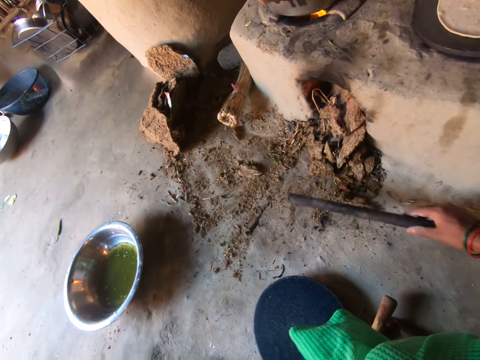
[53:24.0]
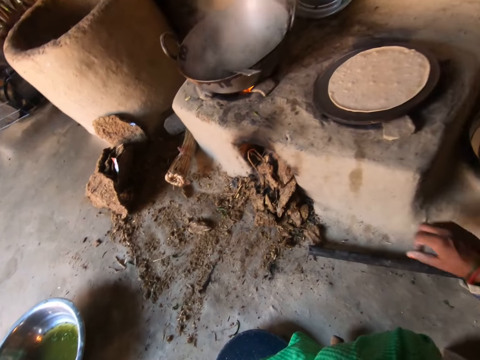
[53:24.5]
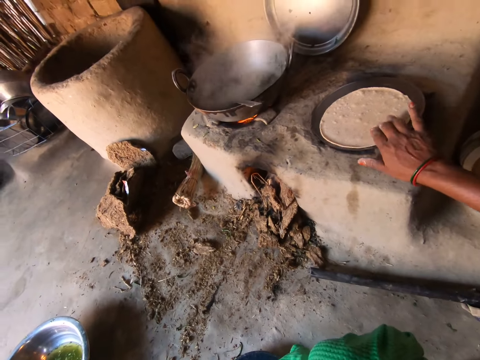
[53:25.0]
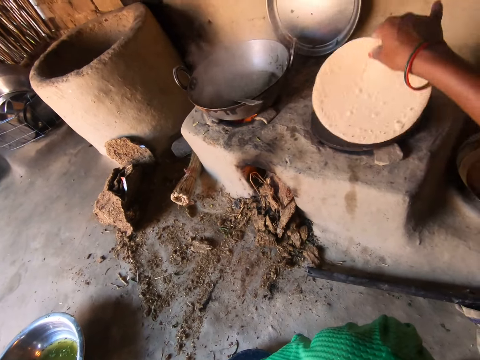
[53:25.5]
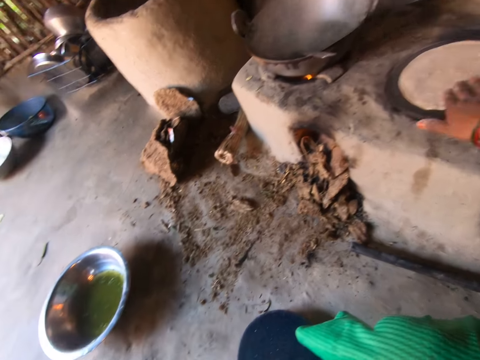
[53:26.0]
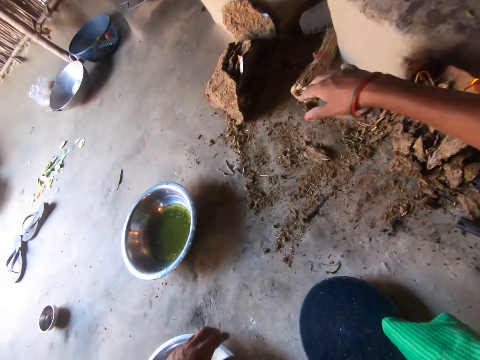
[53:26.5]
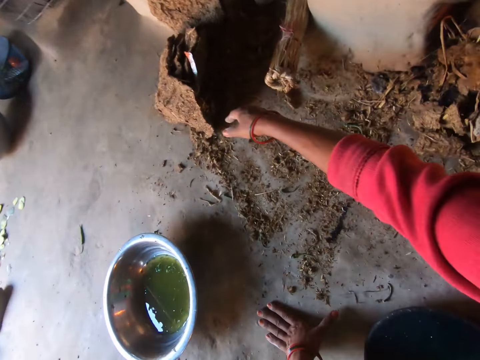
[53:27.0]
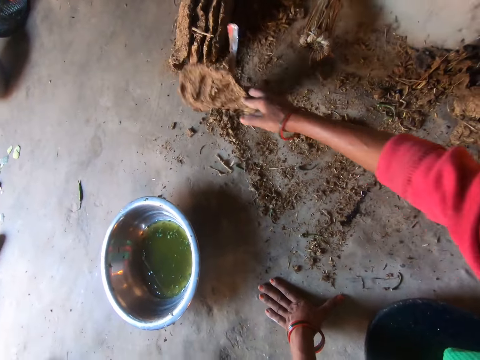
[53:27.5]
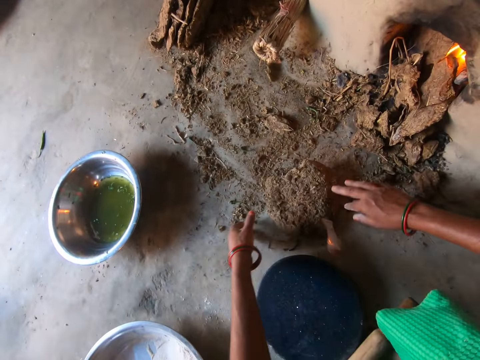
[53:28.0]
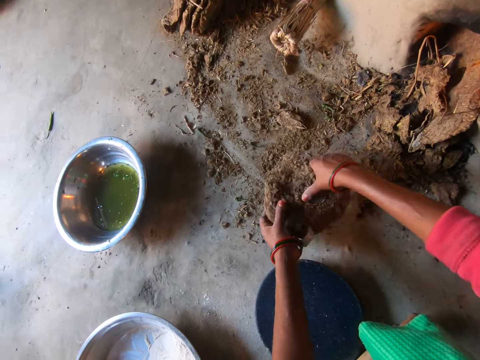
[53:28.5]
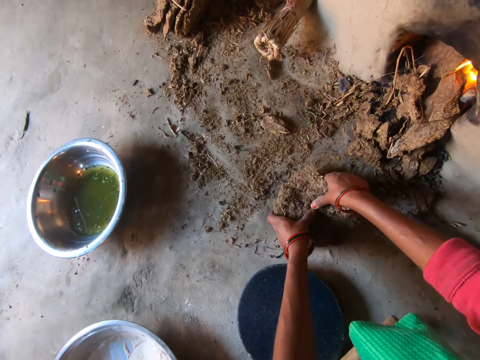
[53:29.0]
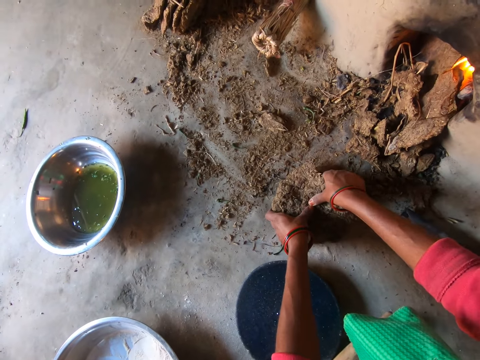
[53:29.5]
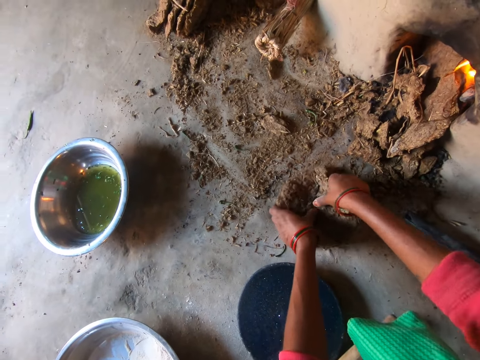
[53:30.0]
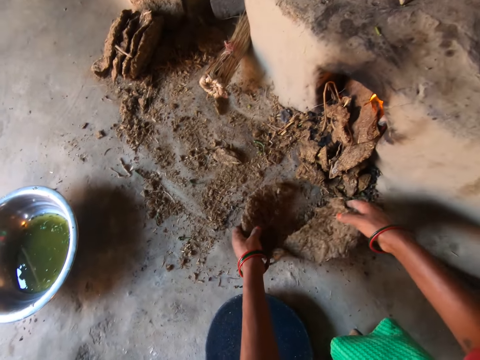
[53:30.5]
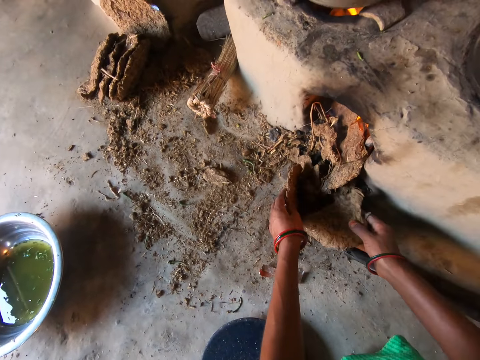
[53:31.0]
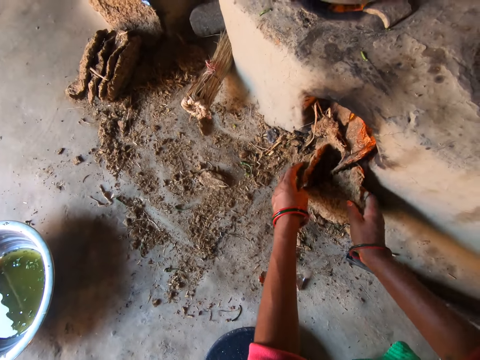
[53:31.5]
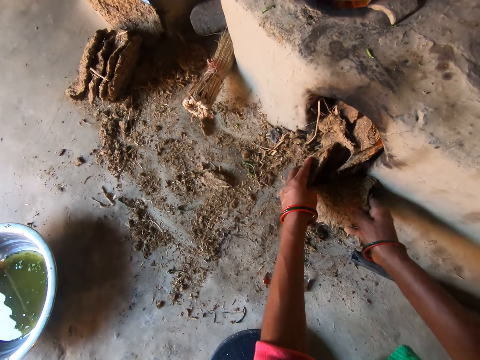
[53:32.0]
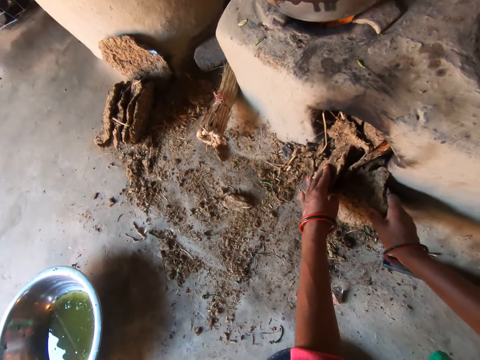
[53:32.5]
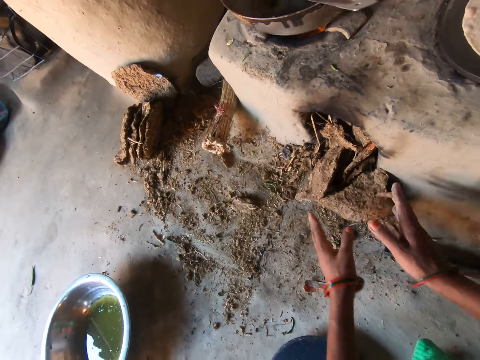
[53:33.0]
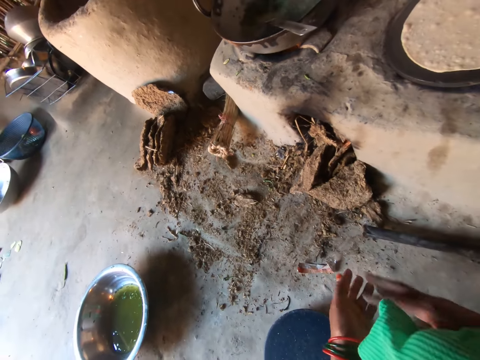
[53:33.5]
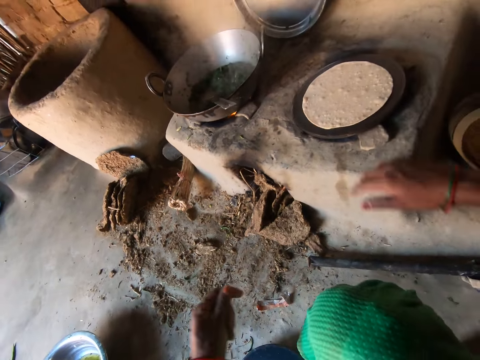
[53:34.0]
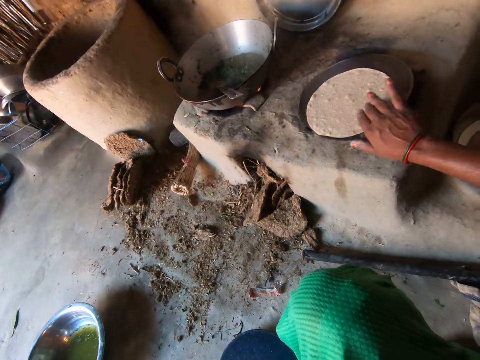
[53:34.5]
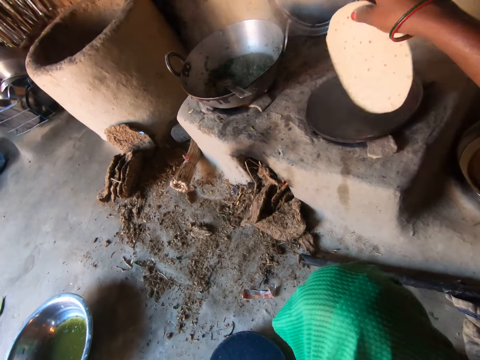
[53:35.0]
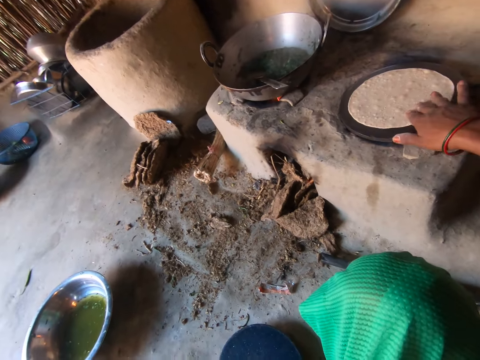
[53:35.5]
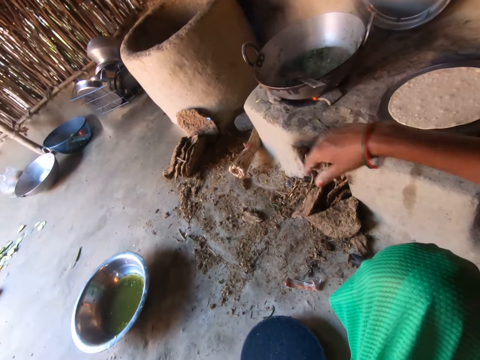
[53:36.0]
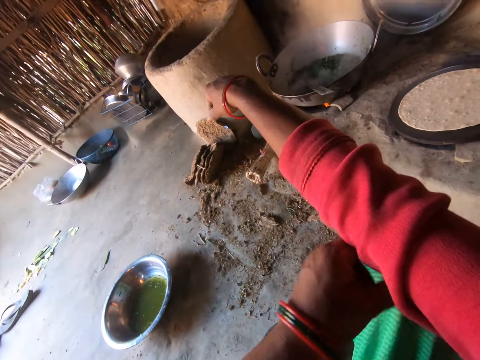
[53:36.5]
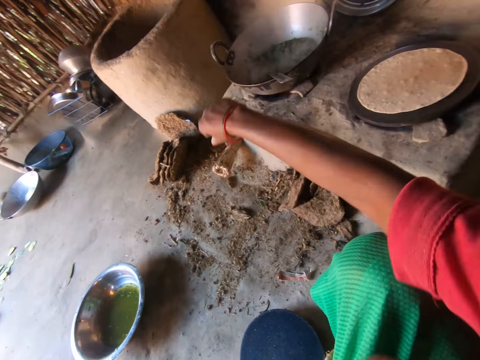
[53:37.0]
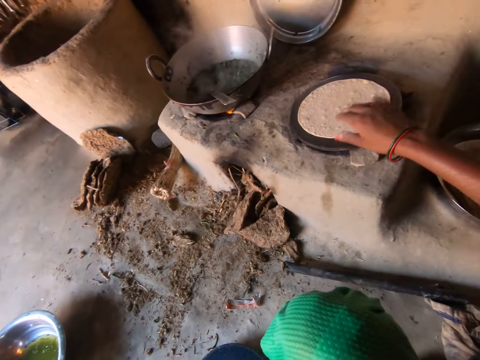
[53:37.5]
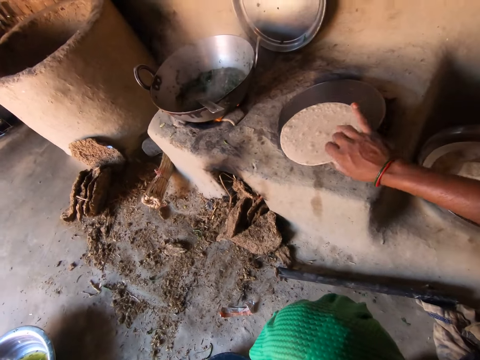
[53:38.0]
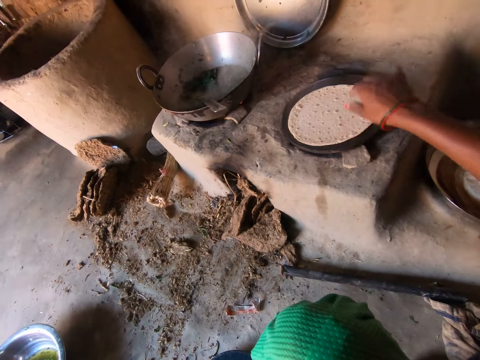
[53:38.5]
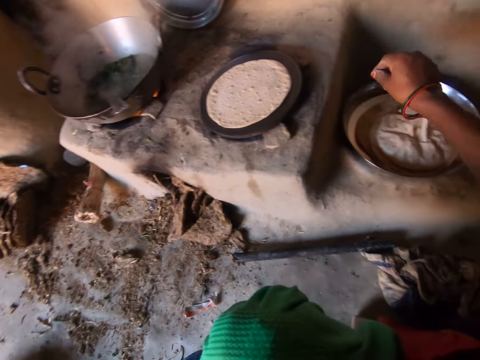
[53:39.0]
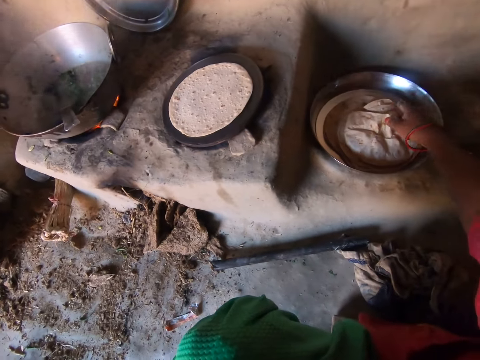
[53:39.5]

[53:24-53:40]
The camera wearer prepares flat bread. She takes cow dung cake. She breaks the cow dung cake. She pushes the cow dung cake into the fireplace. She prepares flat bread. She rolls up her sleeve. She prepares flat bread.

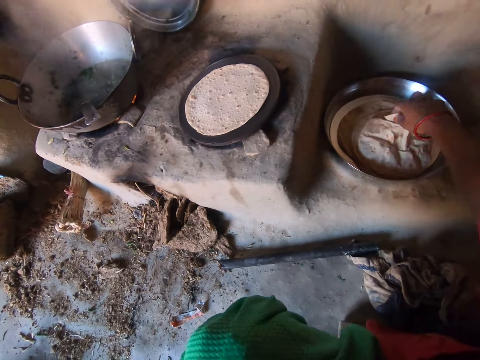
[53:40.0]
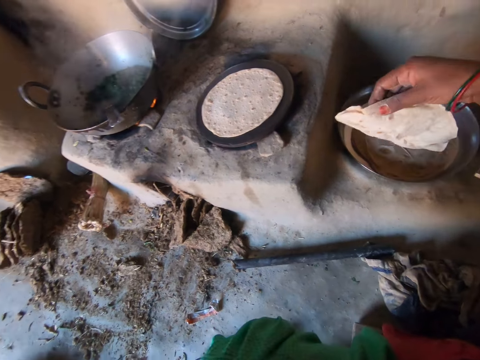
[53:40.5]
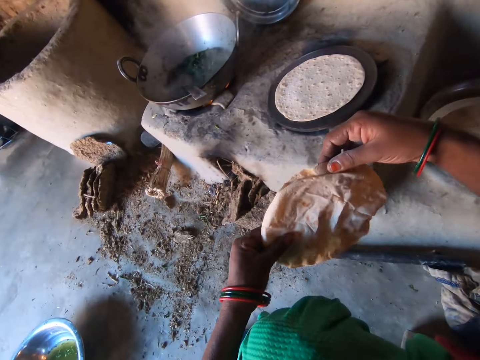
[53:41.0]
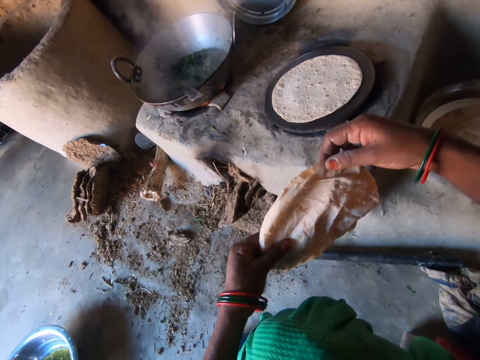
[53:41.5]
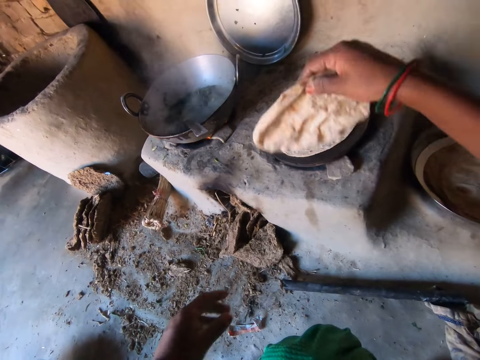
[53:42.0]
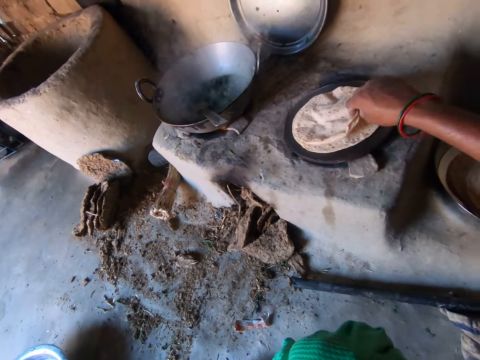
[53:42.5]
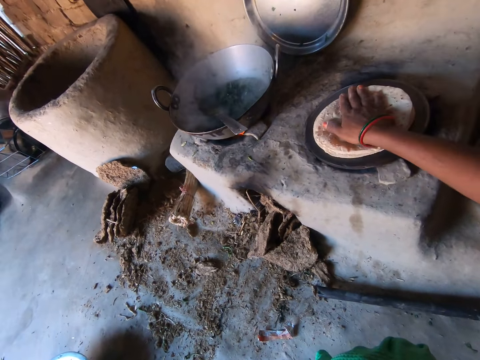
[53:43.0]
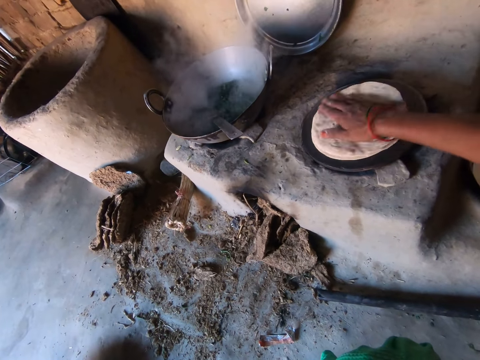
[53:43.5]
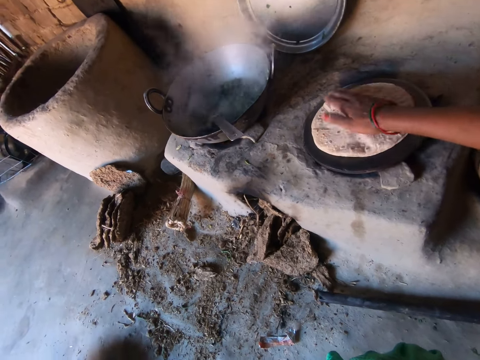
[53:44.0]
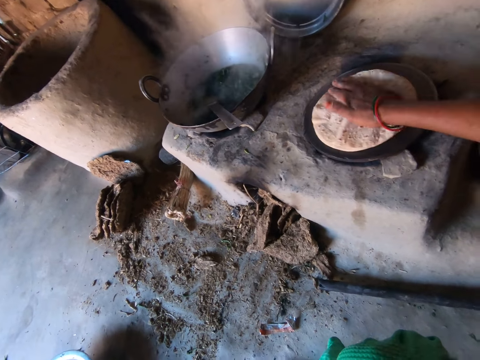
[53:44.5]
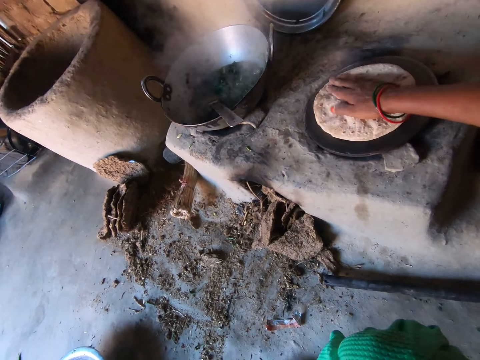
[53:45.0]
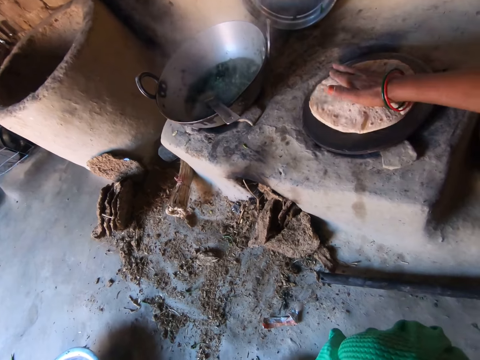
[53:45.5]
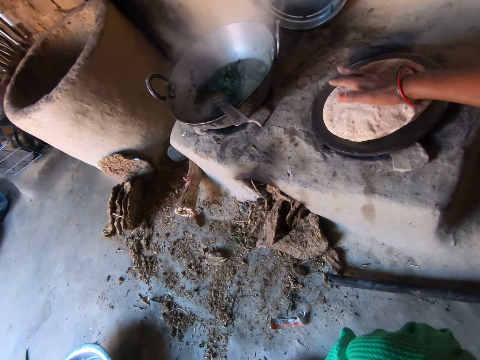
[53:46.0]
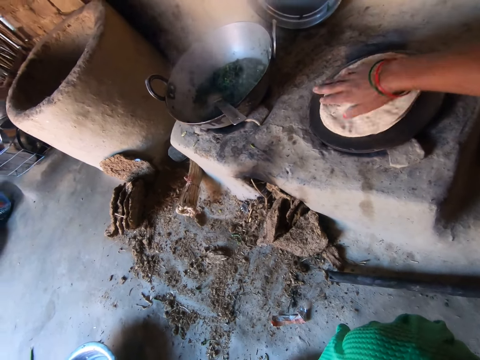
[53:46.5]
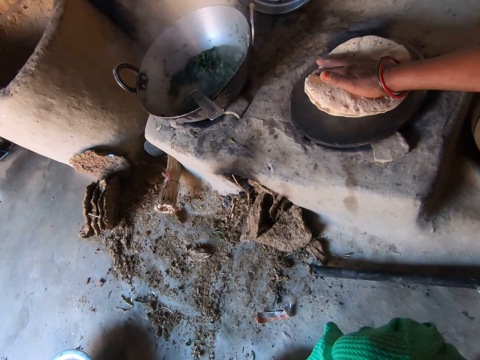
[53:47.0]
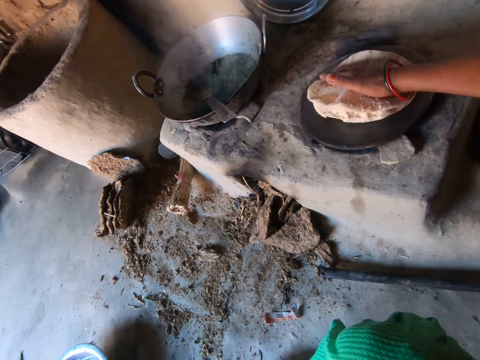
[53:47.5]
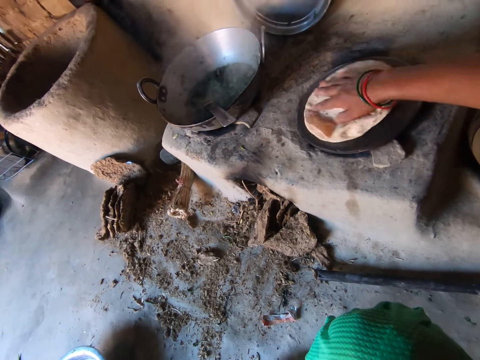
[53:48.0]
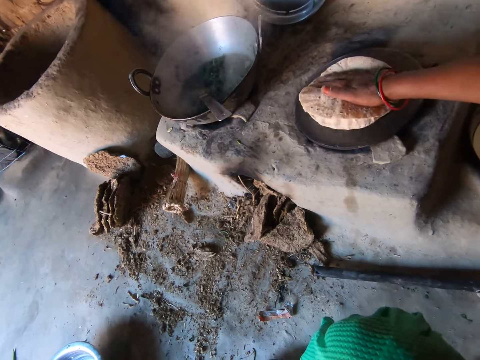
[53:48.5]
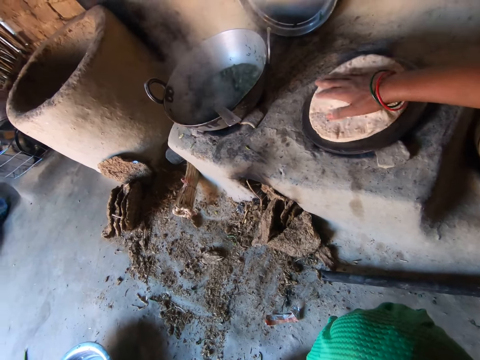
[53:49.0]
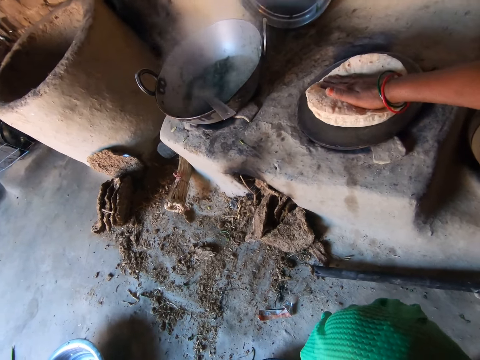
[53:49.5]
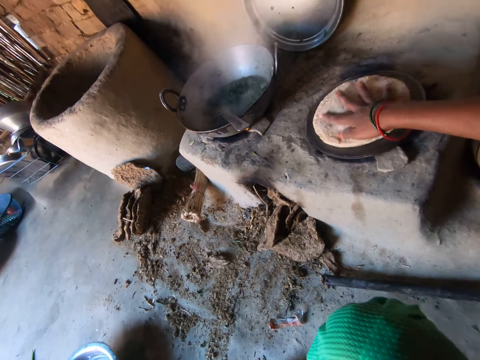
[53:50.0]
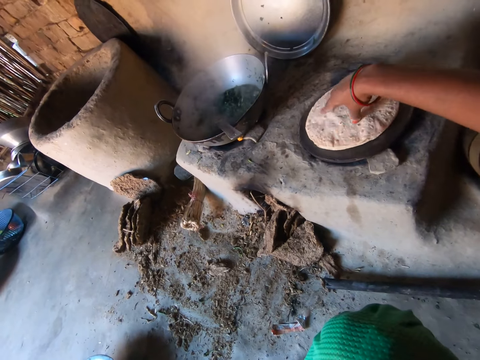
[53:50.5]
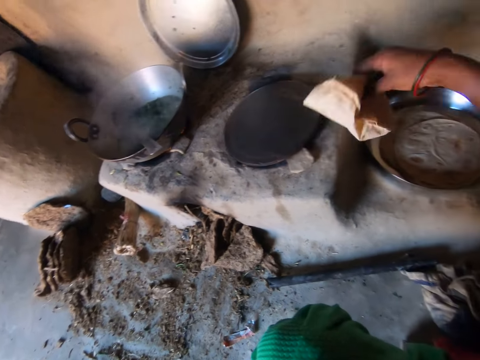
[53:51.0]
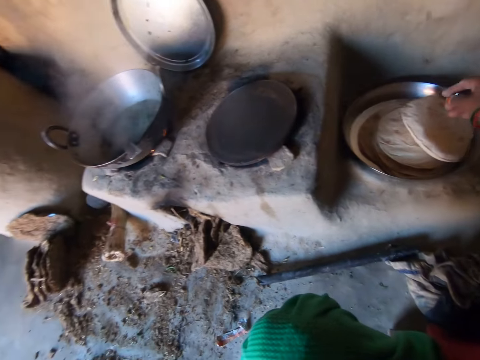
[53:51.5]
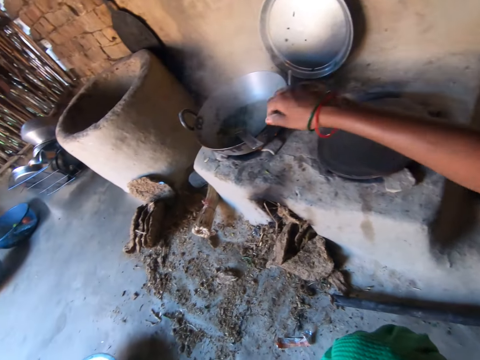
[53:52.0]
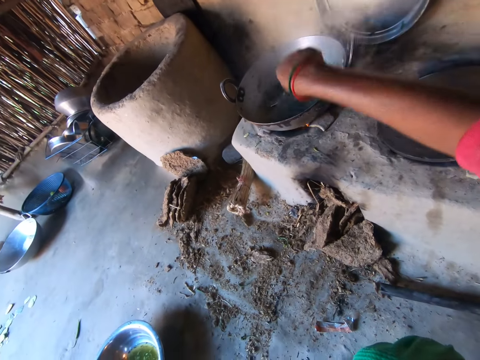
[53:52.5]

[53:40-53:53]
The camera wearer takes flat bread. They hold the flat bread. They prepare flat bread. They collect flat bread. They drop the flat bread in a tray.
